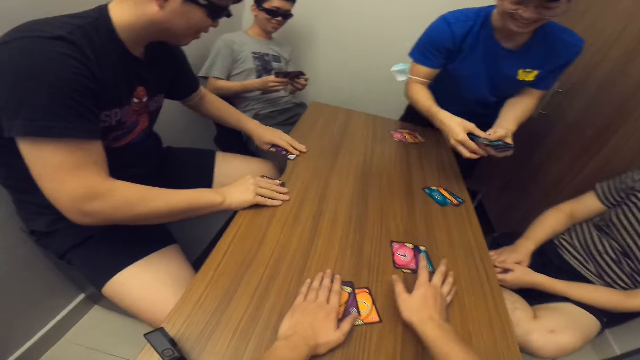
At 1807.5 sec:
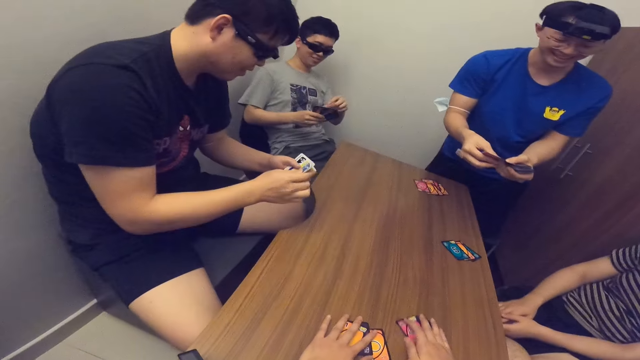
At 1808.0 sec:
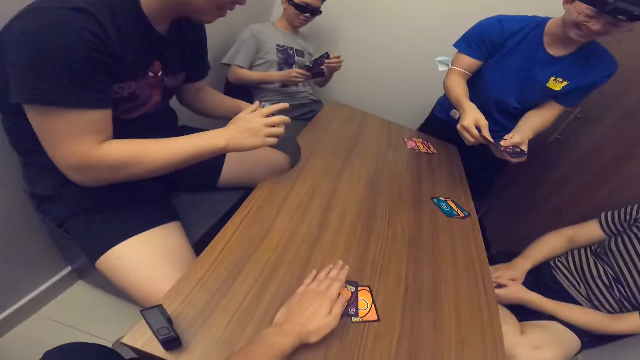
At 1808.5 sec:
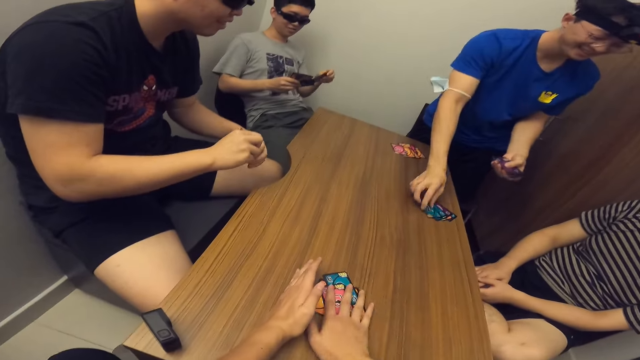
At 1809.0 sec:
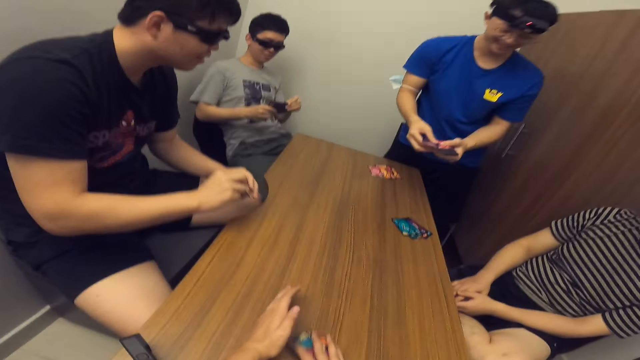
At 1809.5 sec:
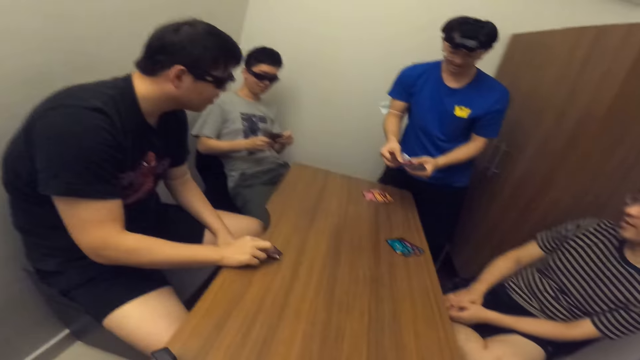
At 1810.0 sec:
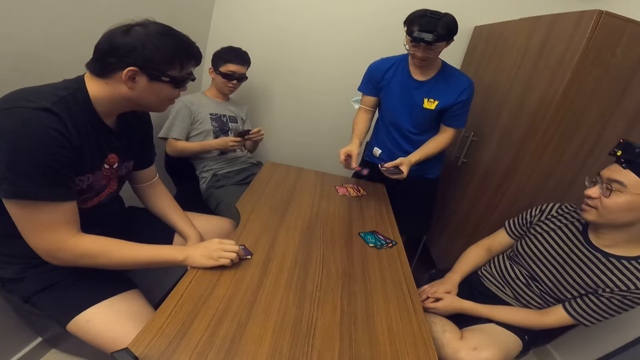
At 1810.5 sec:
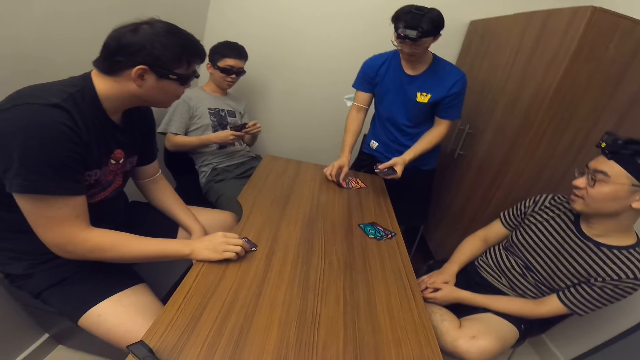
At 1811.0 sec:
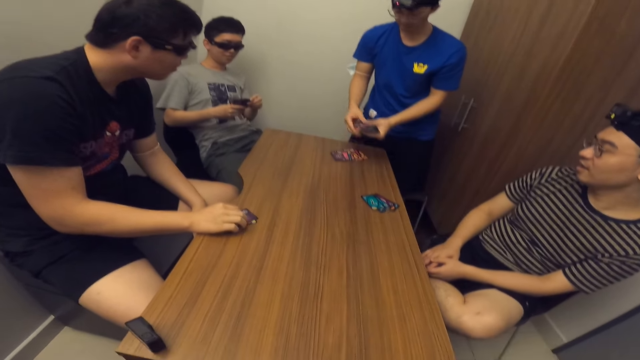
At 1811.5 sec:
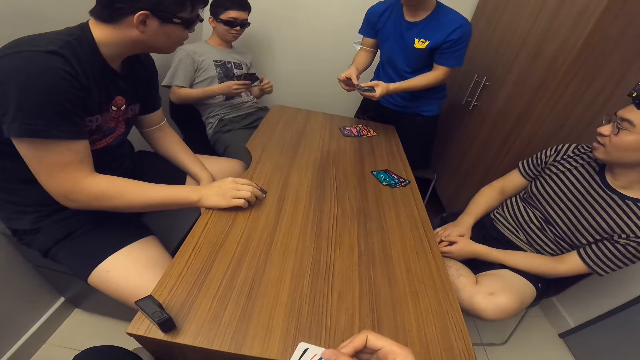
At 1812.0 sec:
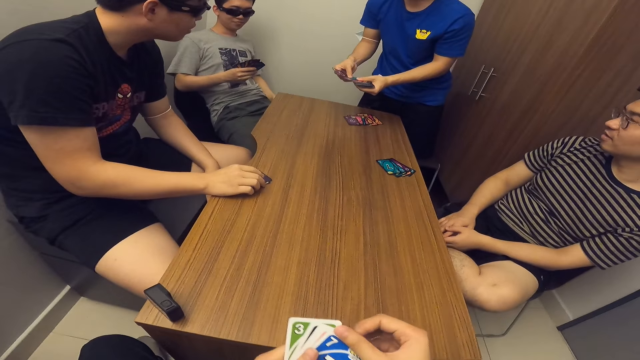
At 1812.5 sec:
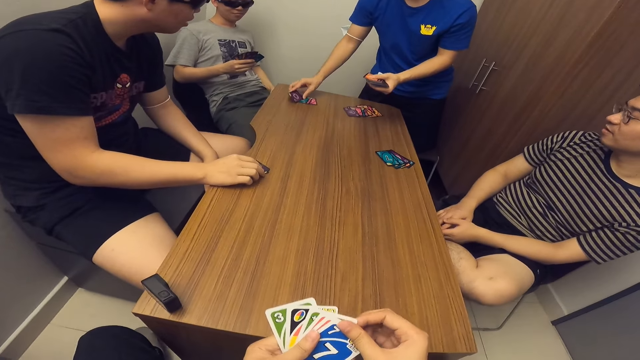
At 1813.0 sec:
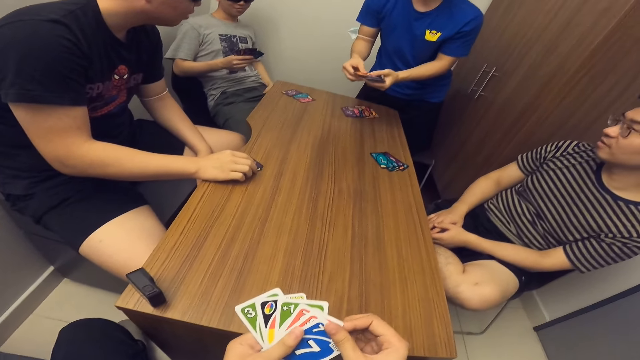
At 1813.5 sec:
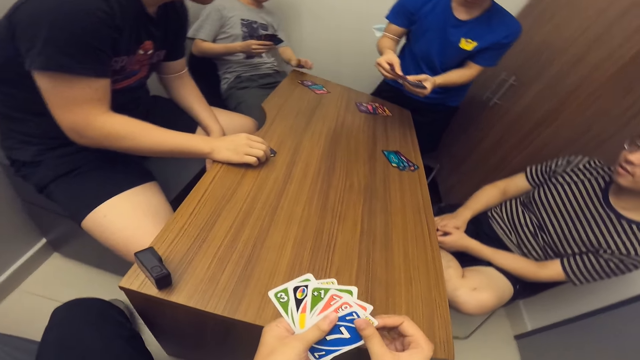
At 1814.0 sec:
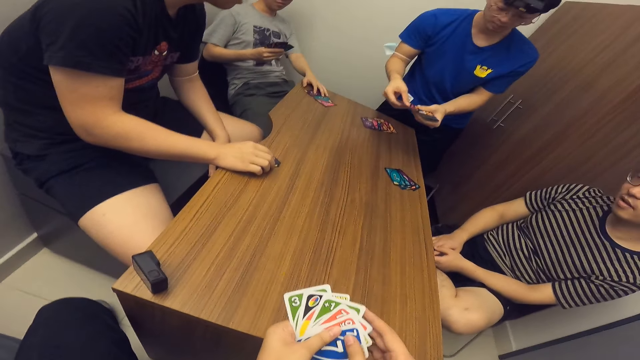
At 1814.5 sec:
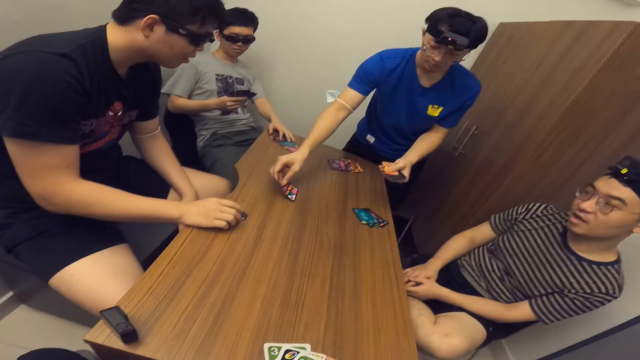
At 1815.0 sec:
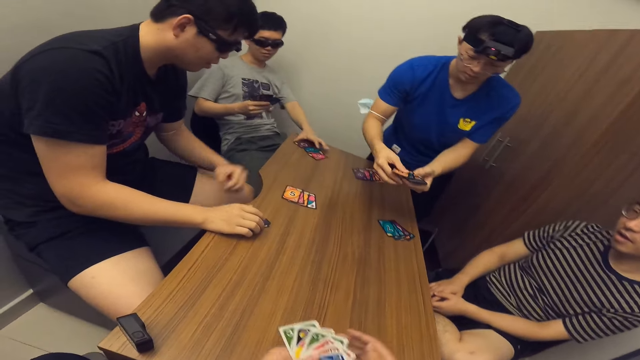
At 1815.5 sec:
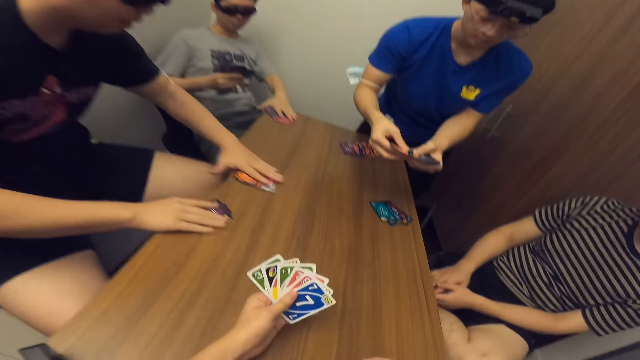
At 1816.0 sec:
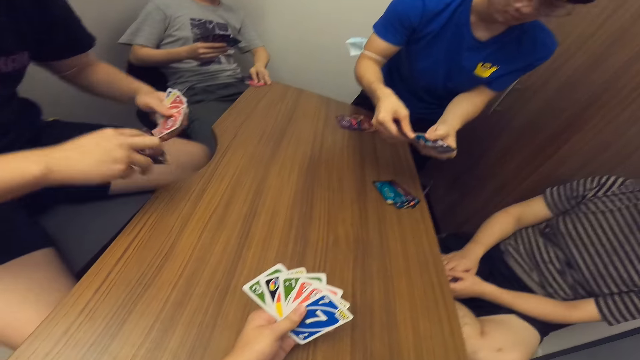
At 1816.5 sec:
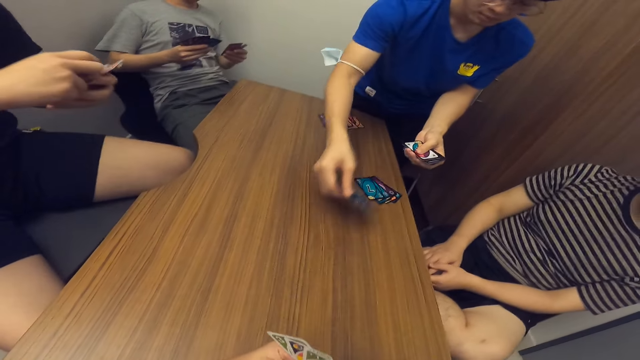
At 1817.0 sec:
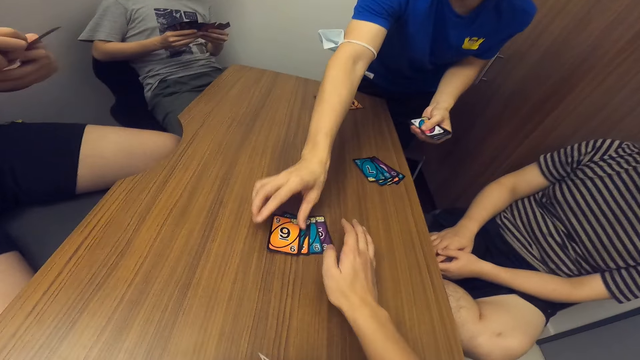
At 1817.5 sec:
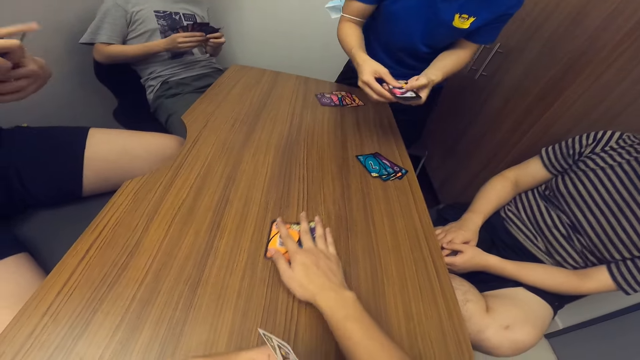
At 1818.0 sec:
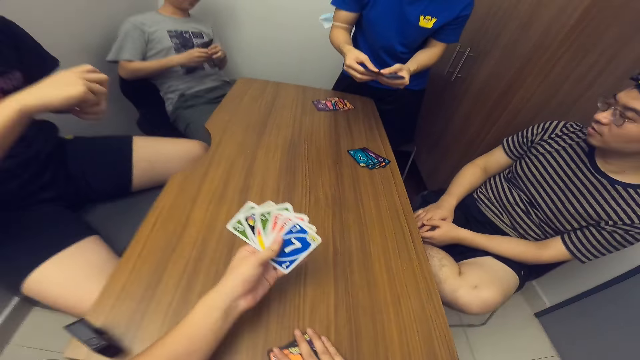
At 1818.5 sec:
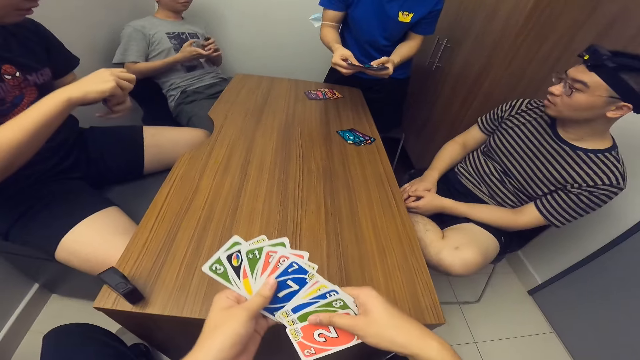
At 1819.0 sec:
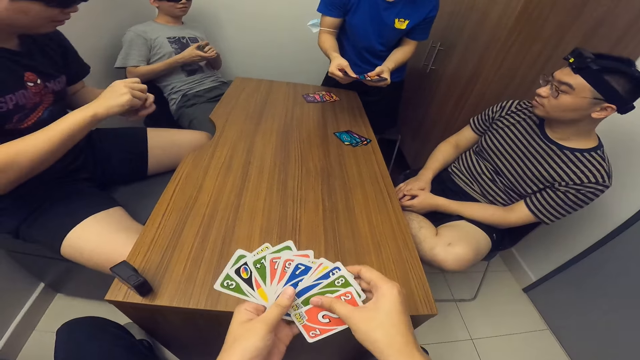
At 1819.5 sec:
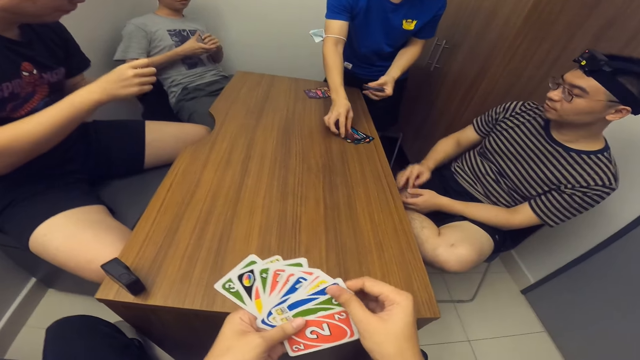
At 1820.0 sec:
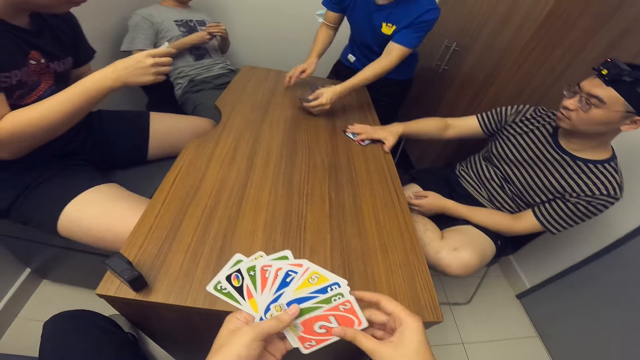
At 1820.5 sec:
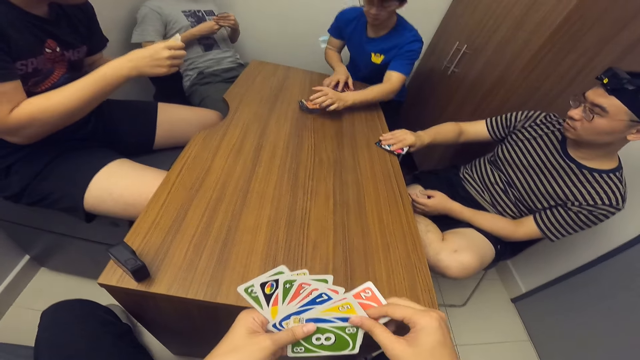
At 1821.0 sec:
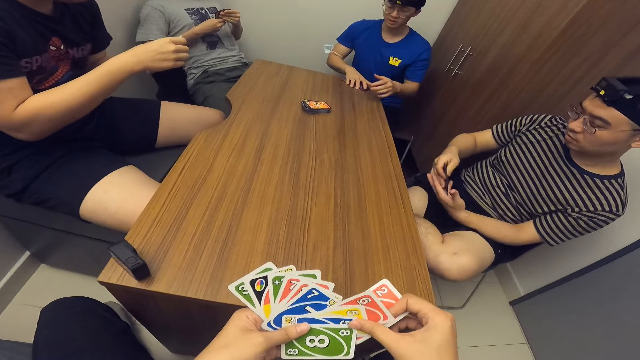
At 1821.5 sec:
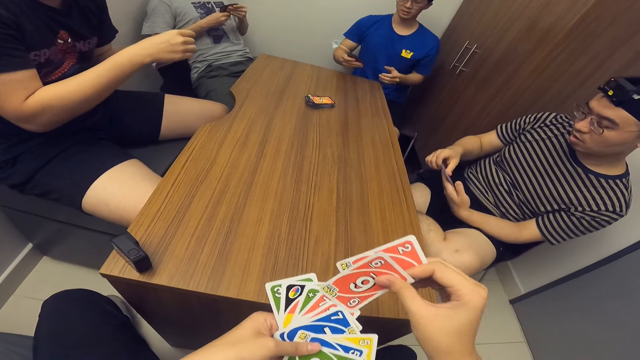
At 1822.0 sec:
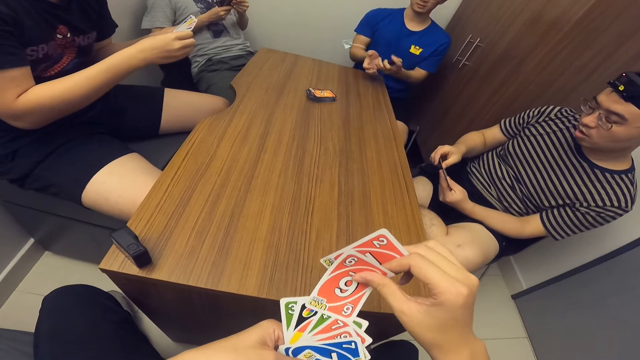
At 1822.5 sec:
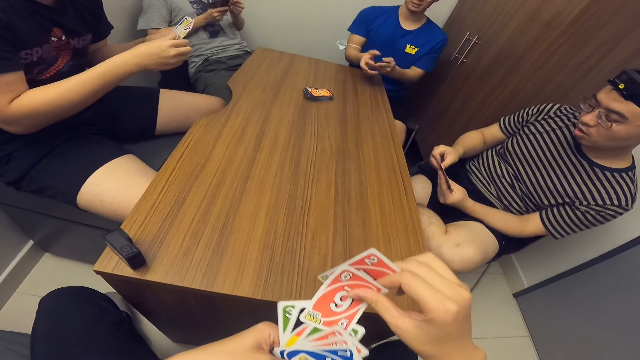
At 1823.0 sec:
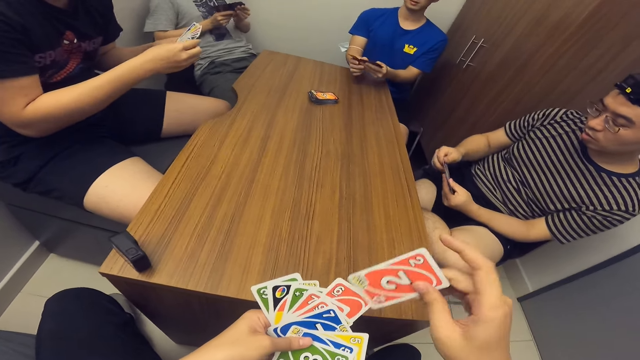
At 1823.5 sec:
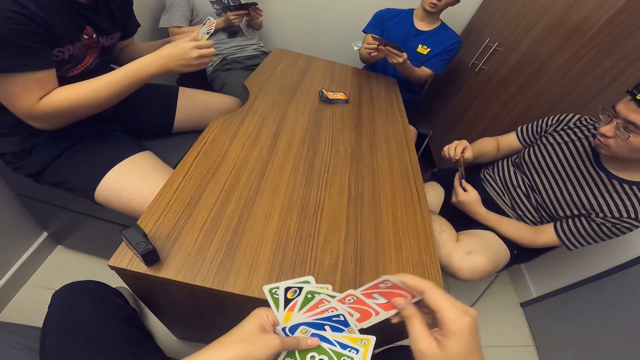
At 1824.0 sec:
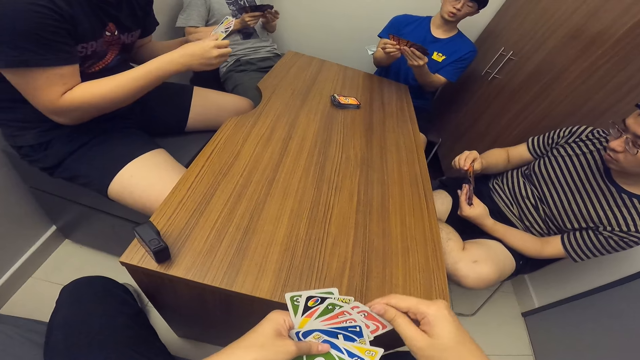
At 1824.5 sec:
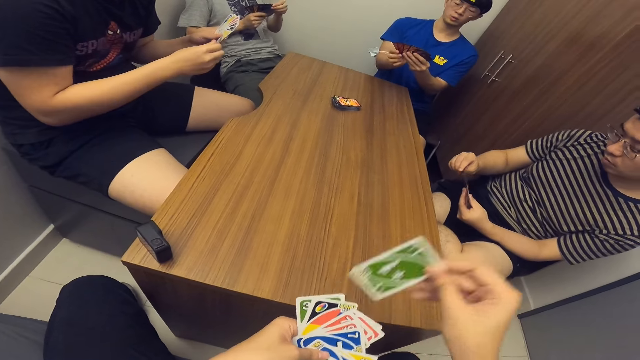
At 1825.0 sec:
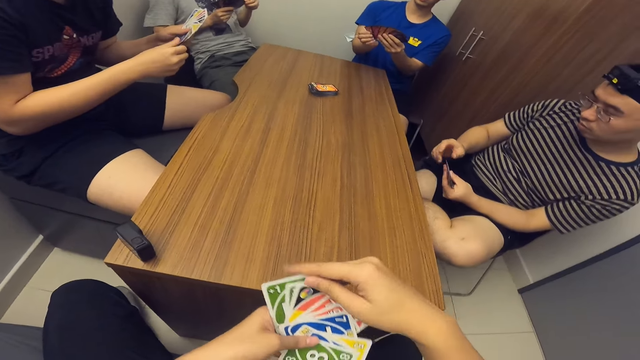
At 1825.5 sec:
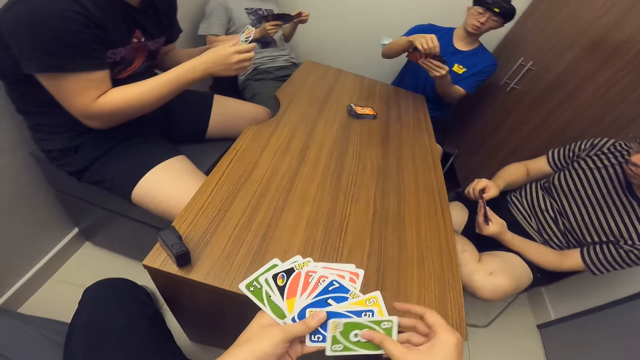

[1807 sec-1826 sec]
A man picks his cards from the table with his right hand. The camera wearer picks his cards from the table with his right hand. Another man shares the cards on the table with both hands. Another man picks his cards from the table with his left hand. The first man picks his cards from the table with his right hand. The camera wearer picks his cards from the table with his right hand. The second man drops the remaining cards on the table with his left hand. Another man picks his cards from the table with his right hand.

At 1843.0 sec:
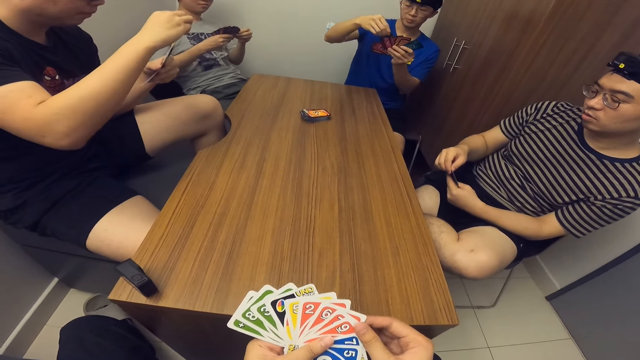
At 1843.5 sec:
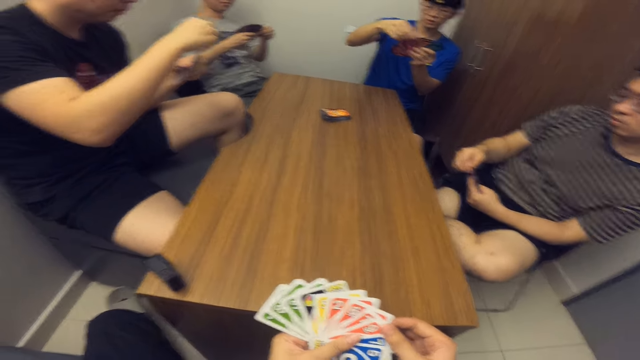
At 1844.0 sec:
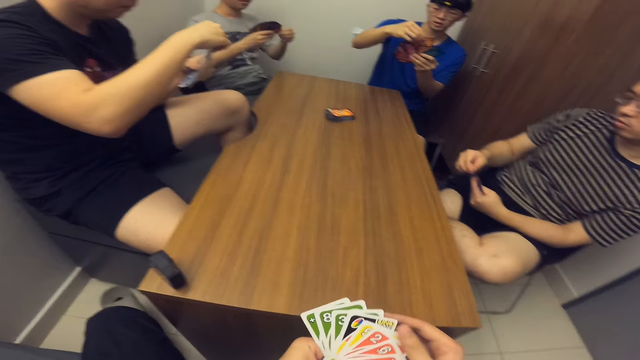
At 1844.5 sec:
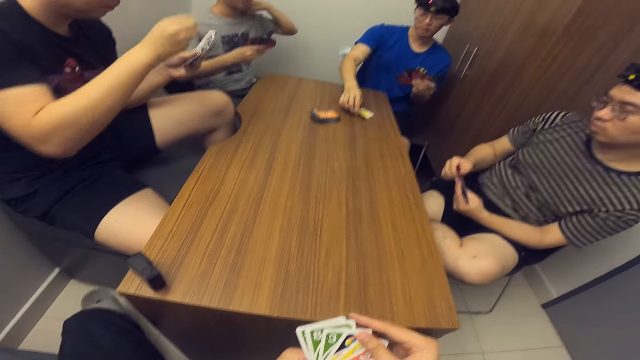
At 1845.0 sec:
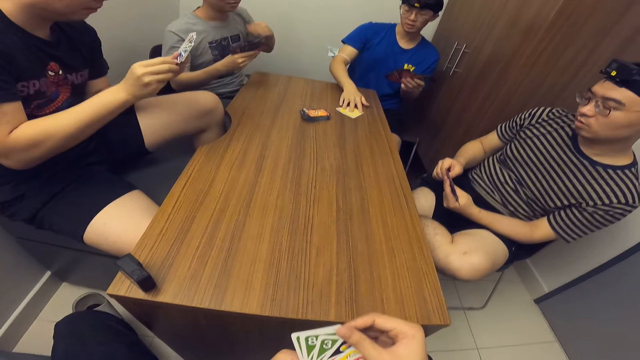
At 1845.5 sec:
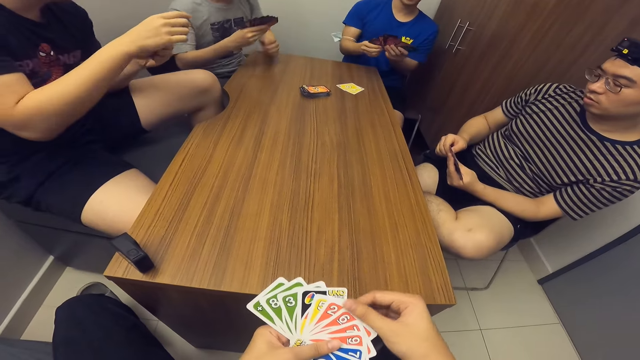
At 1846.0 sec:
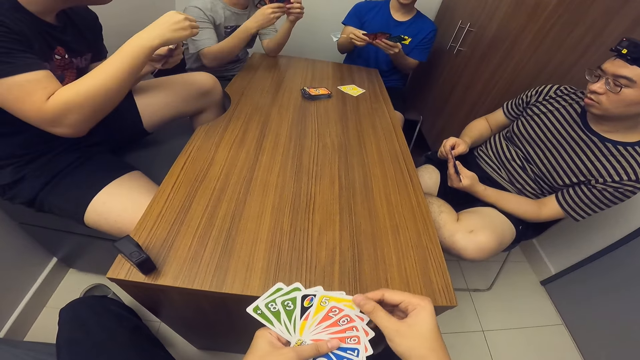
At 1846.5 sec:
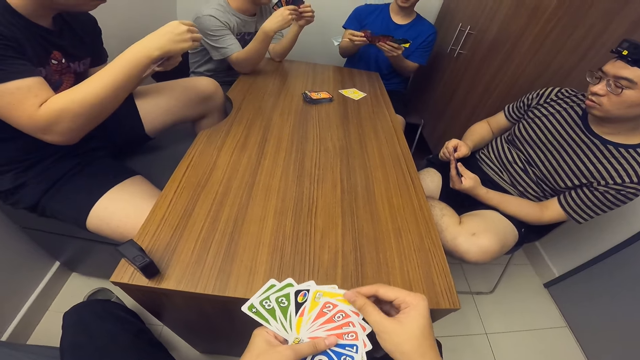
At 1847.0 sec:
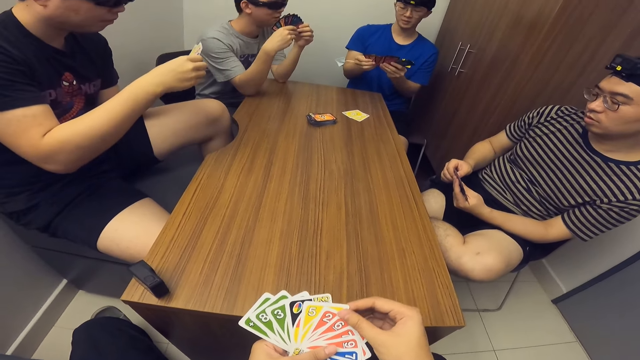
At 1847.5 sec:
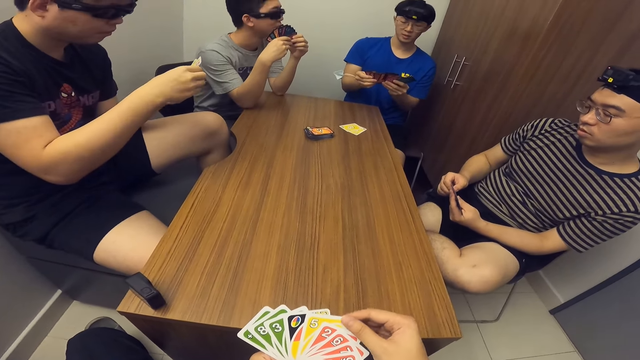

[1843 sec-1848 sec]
A man drops a card on the table with his right hand.
